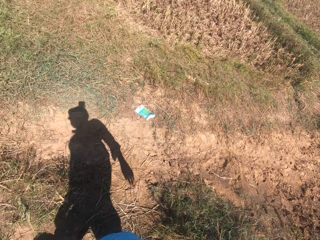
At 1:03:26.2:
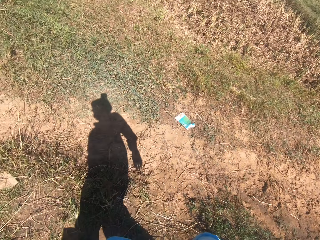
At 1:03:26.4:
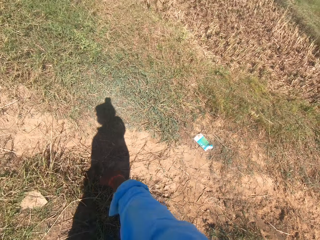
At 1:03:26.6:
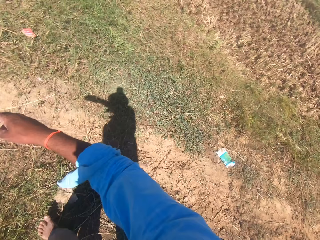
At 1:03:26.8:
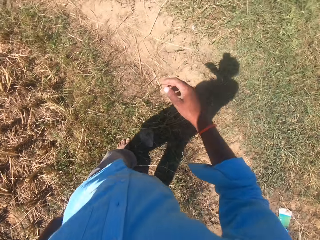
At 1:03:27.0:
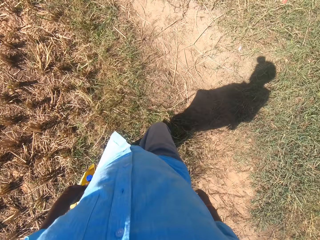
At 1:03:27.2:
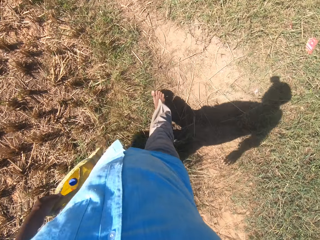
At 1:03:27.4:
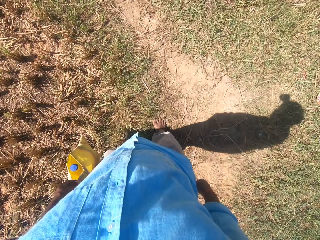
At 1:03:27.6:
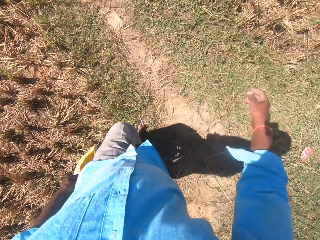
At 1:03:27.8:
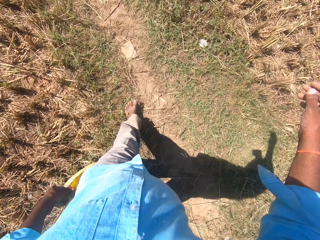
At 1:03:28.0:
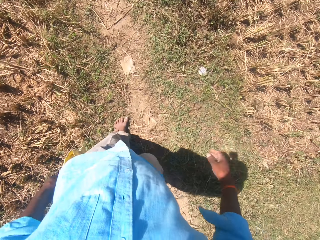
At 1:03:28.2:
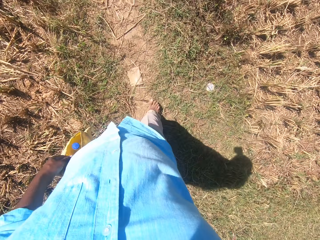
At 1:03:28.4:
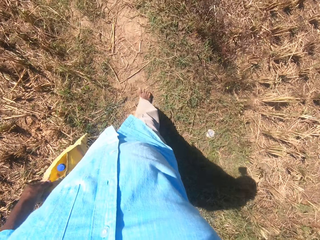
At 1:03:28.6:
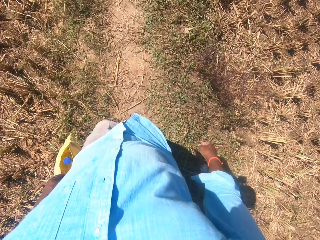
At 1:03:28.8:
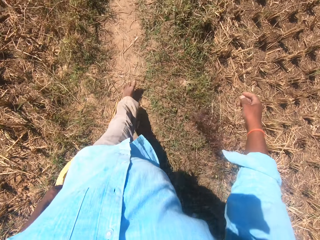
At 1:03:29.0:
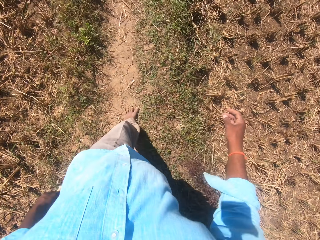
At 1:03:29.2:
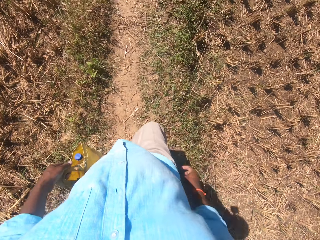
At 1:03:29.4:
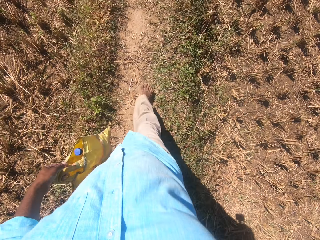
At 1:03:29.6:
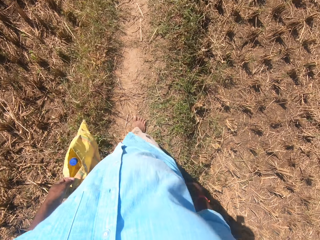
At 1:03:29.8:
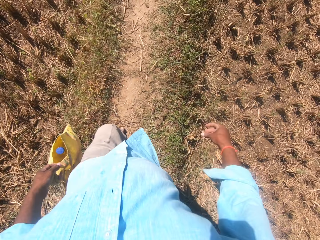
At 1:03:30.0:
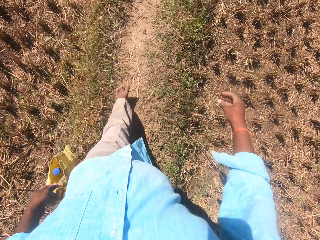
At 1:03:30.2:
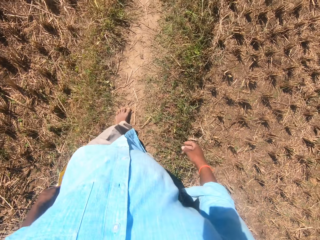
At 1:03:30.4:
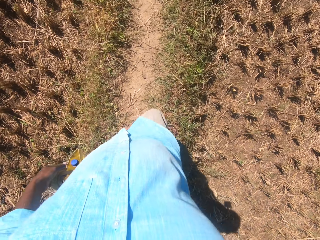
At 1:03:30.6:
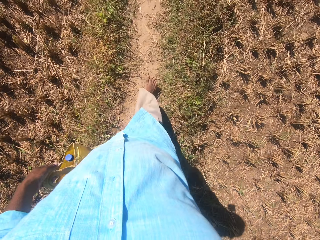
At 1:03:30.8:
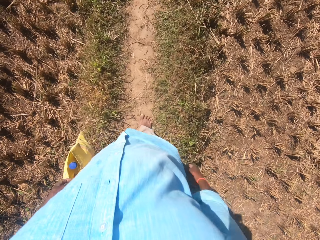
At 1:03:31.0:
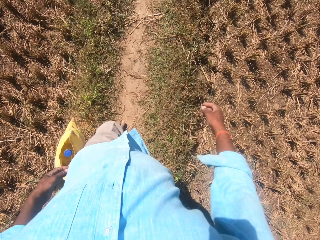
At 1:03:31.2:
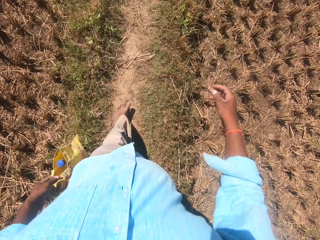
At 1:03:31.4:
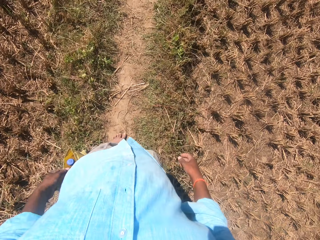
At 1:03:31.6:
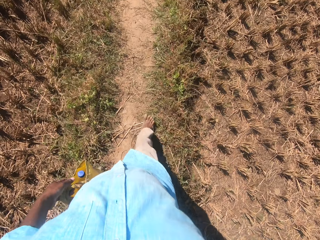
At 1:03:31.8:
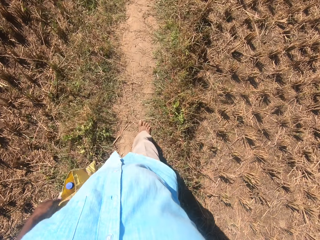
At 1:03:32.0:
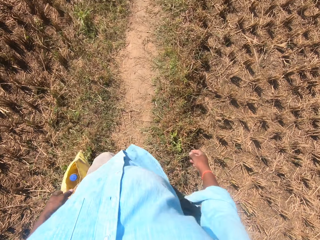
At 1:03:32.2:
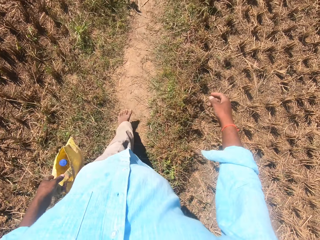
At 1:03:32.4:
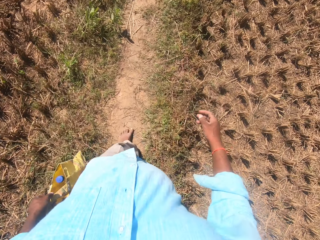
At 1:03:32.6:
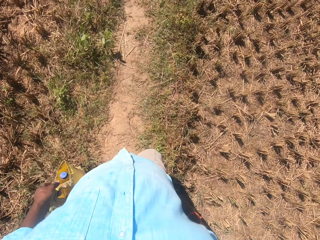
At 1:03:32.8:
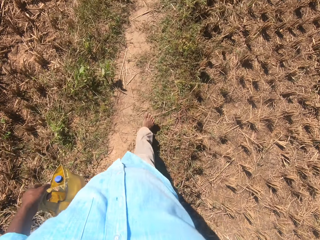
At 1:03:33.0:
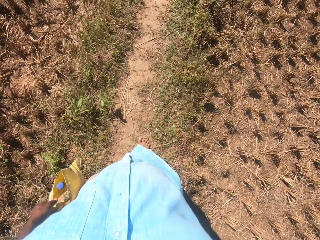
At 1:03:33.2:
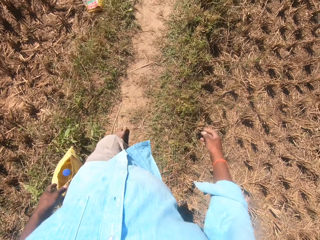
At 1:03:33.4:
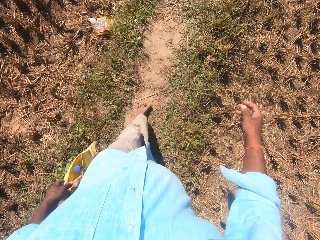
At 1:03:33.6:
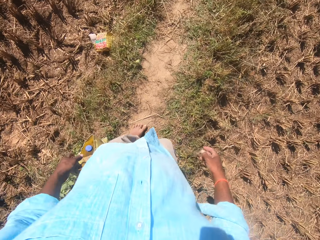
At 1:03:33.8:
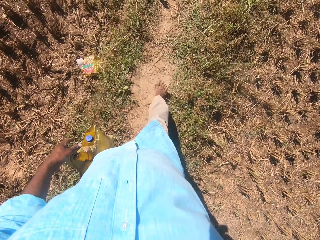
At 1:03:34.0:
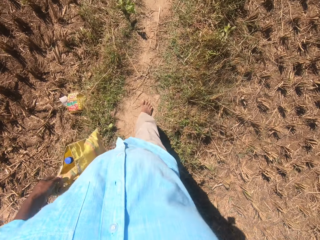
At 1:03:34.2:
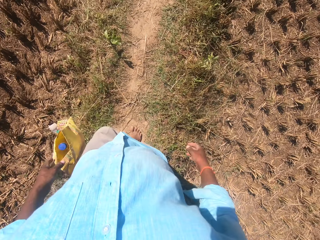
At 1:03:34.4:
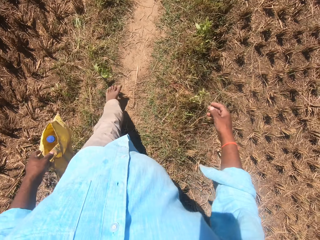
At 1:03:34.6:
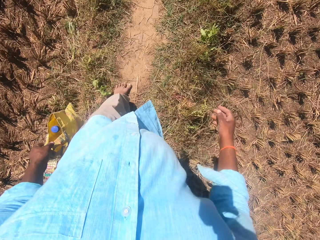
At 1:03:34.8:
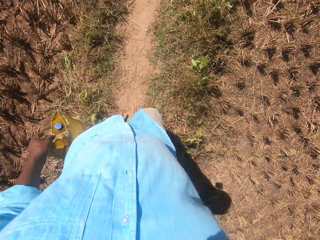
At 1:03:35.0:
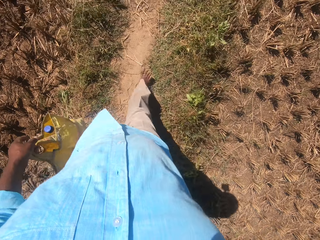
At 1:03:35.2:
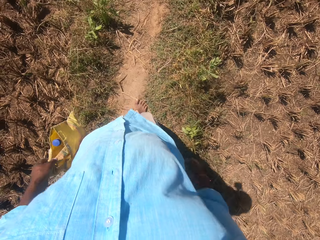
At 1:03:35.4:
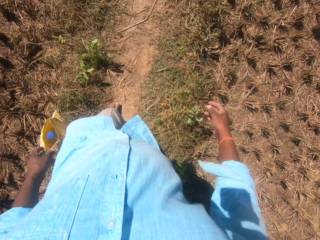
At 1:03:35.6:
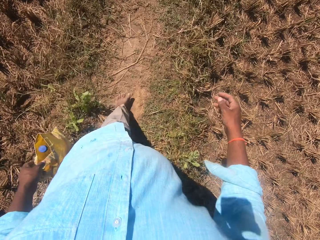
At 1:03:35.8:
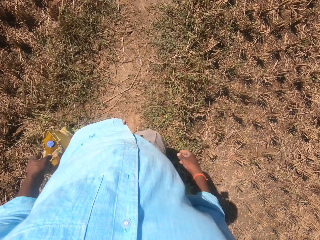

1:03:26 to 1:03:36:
The camera wearer turns to the left side of the field. He spits on the ground.

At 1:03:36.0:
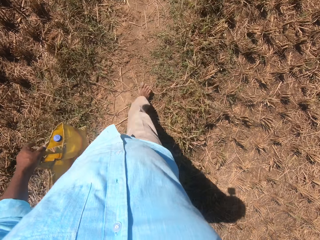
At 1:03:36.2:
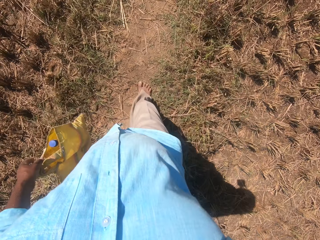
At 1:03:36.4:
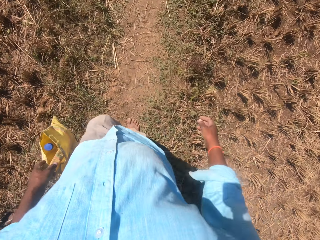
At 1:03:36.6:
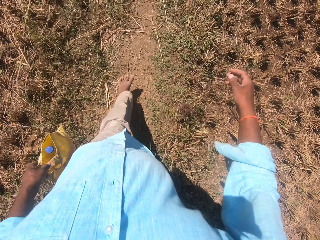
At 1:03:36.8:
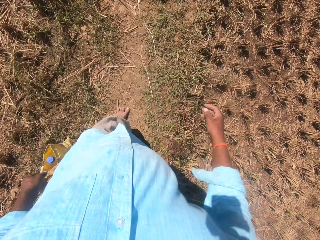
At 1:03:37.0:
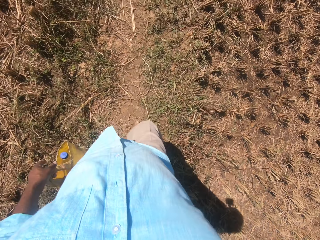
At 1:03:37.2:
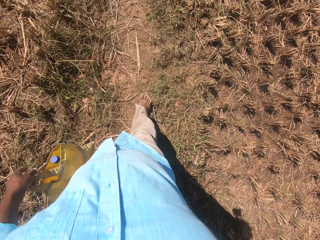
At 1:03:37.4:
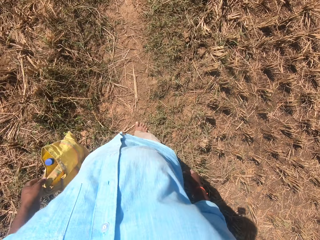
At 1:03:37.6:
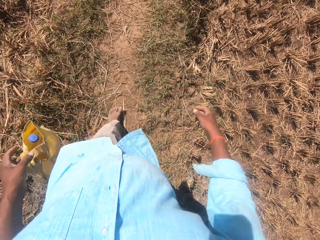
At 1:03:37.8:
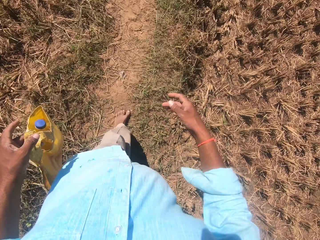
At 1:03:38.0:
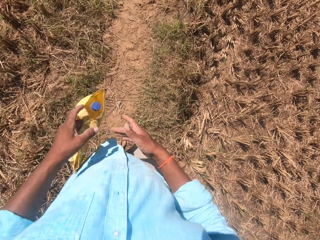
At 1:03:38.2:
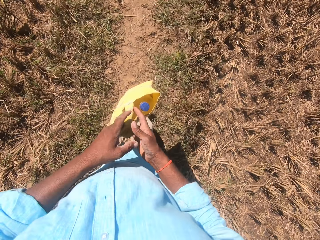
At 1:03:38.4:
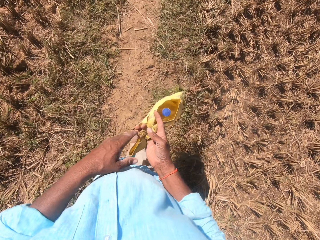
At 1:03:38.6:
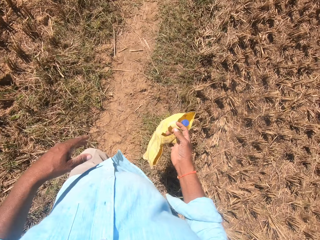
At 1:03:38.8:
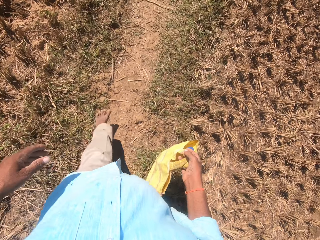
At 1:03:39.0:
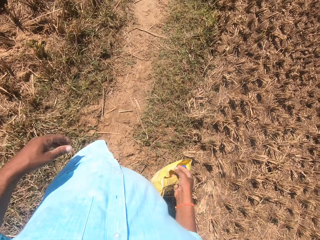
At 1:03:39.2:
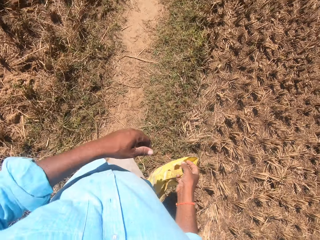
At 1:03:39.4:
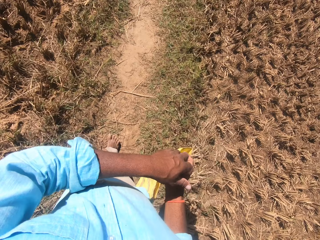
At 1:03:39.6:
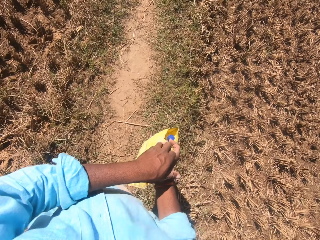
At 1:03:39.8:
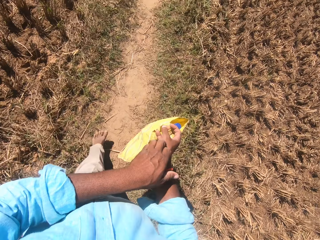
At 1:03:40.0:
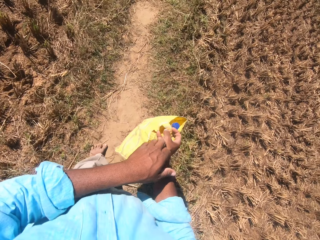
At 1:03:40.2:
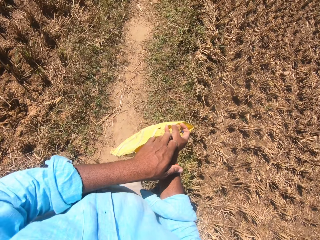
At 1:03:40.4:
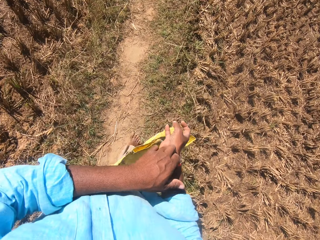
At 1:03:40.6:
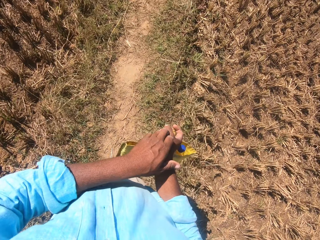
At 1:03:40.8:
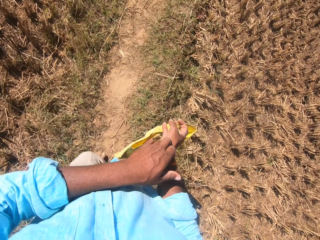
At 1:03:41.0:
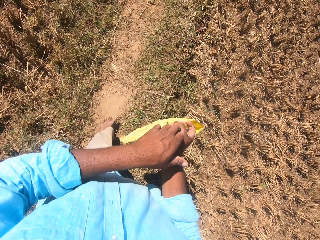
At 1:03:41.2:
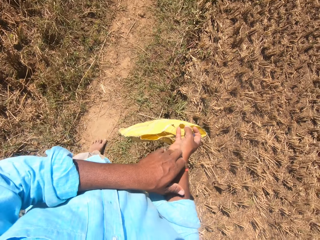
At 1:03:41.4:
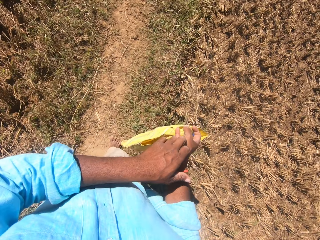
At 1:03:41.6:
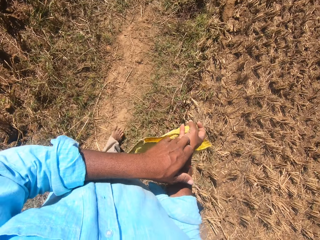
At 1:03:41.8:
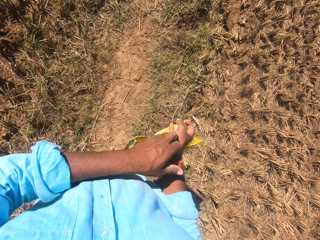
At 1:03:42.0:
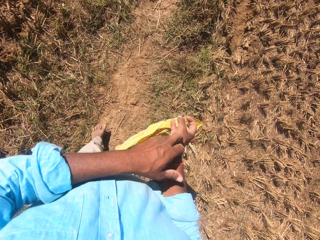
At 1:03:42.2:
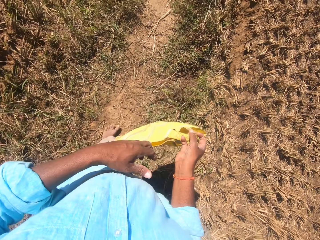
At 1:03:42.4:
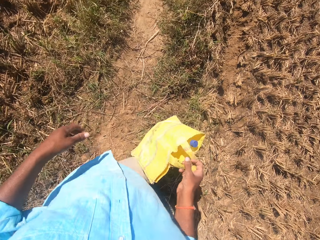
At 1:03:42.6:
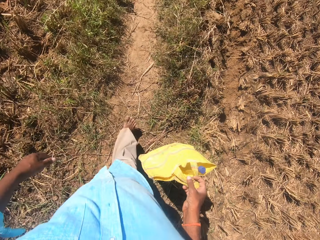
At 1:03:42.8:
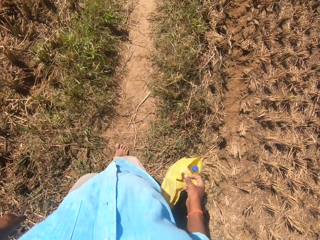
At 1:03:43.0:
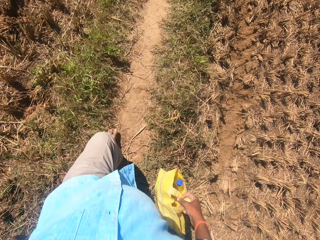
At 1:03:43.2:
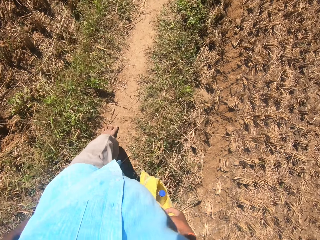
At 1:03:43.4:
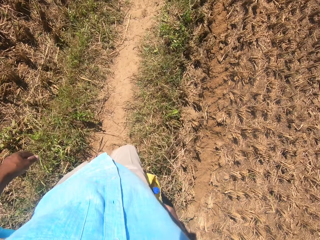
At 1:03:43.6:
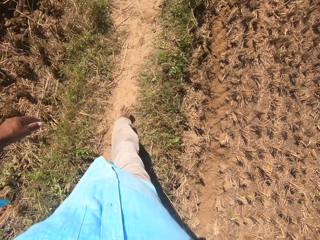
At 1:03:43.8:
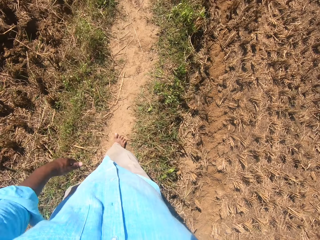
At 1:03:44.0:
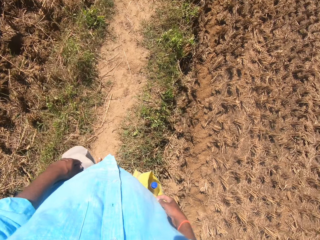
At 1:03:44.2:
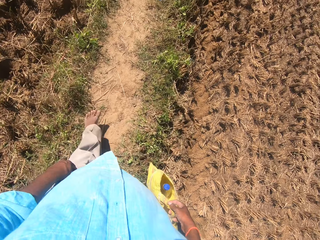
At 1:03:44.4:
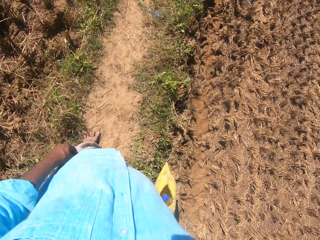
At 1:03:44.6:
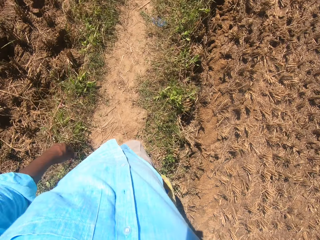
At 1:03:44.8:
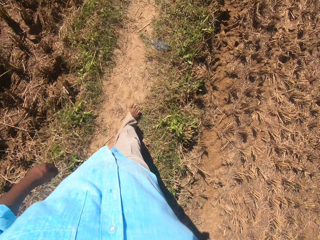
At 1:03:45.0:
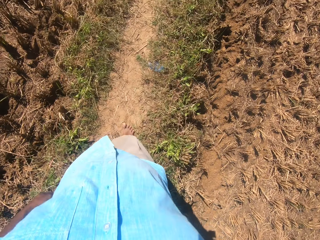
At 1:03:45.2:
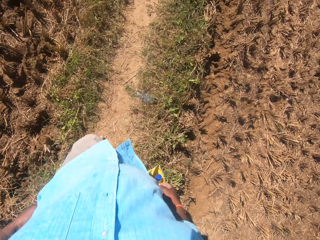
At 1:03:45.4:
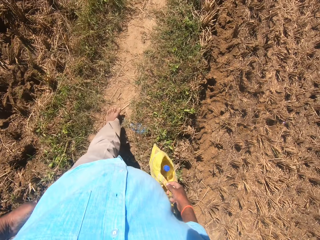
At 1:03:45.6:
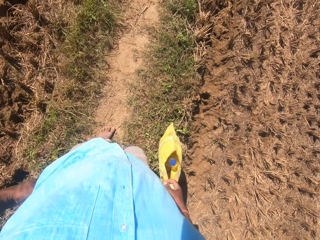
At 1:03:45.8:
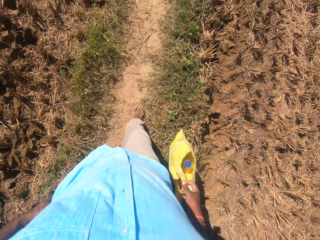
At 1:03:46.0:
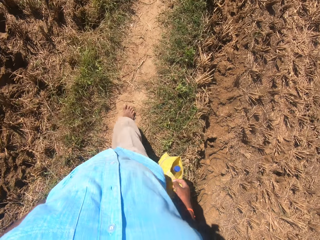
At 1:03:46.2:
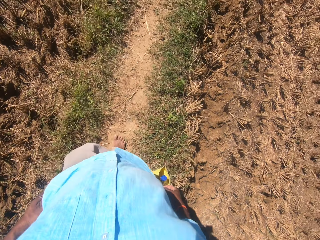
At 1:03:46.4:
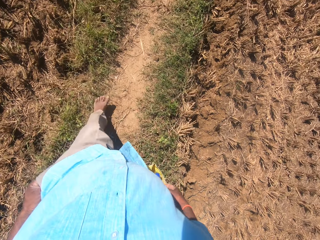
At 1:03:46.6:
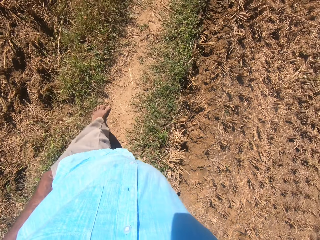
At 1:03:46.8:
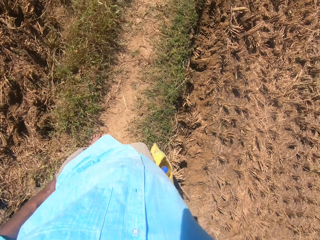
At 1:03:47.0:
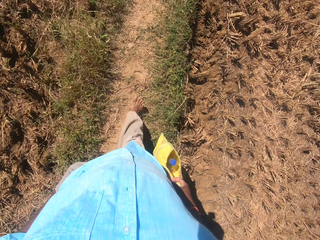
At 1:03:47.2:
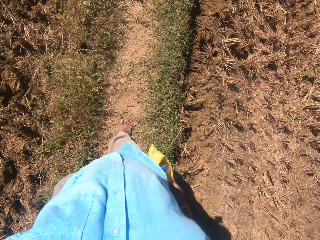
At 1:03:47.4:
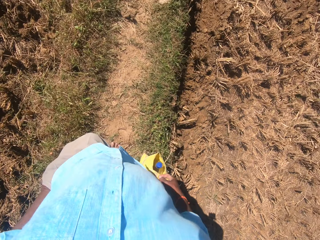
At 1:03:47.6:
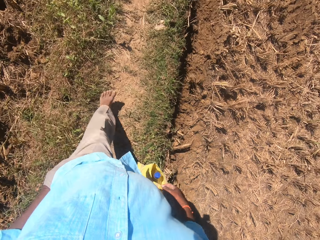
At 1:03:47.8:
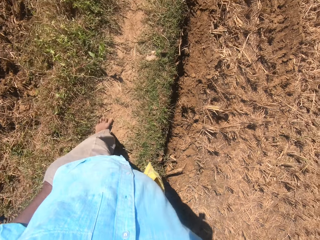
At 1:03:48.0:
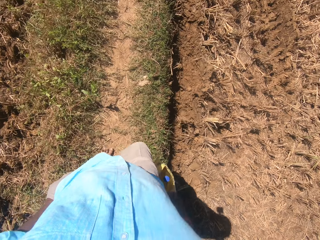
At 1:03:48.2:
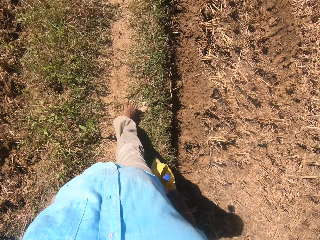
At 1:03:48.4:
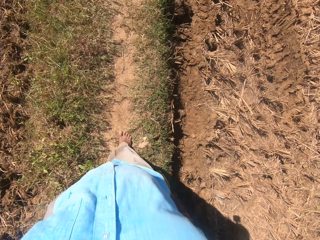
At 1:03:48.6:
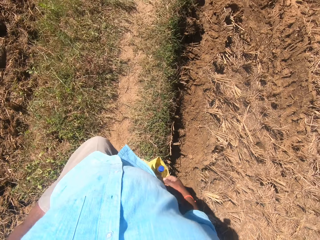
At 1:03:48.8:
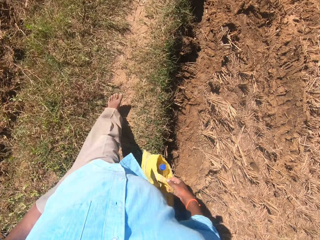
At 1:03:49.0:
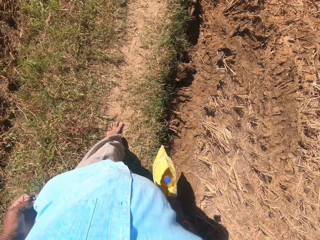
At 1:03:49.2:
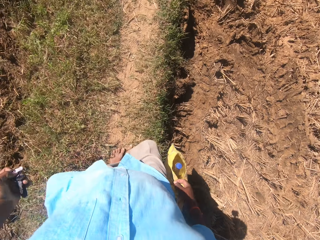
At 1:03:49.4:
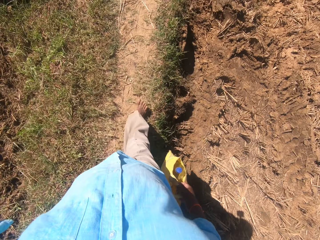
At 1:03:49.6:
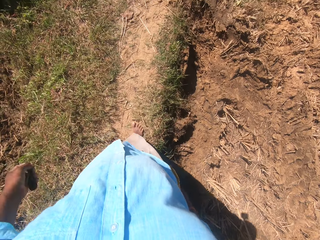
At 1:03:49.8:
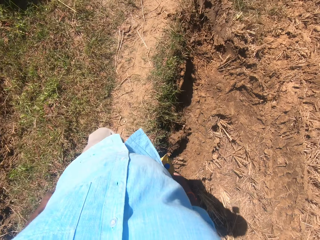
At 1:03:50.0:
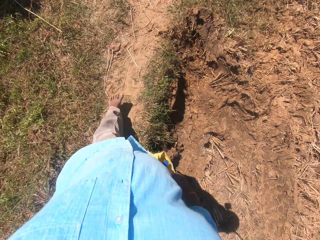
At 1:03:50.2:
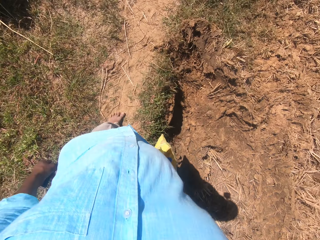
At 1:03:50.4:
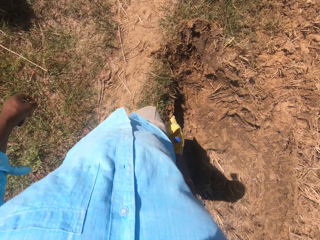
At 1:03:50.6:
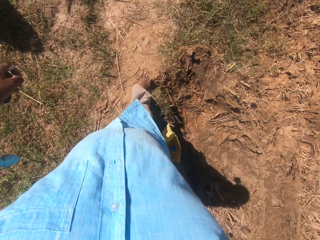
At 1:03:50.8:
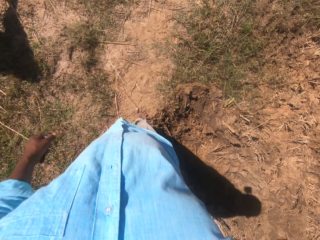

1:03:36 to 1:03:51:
The camera wearer switches the bag from his left hand to his right hand. He scratches his right hand. He takes a key from the pocket.
